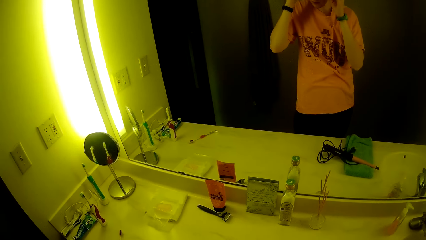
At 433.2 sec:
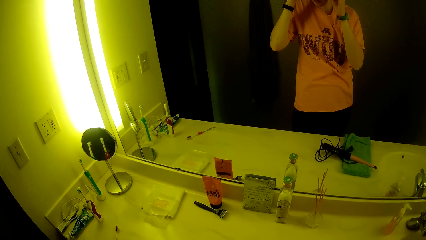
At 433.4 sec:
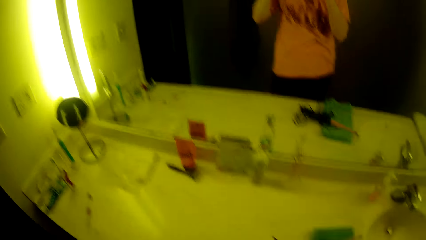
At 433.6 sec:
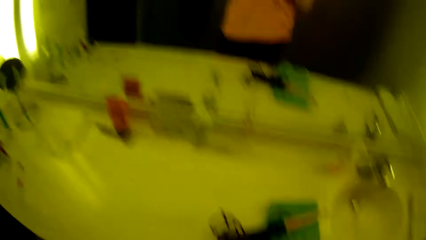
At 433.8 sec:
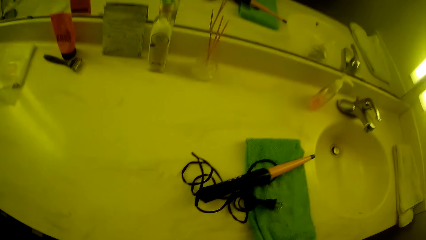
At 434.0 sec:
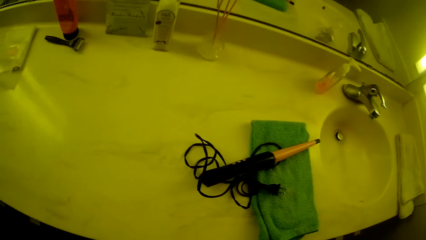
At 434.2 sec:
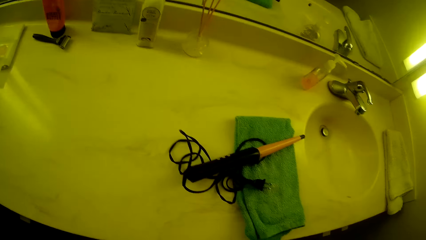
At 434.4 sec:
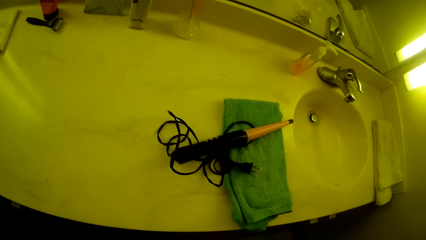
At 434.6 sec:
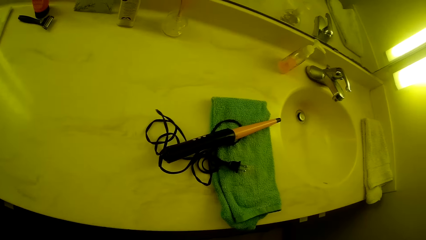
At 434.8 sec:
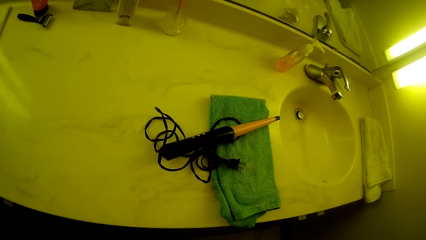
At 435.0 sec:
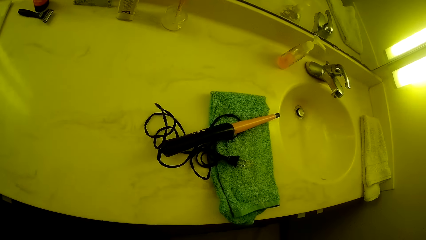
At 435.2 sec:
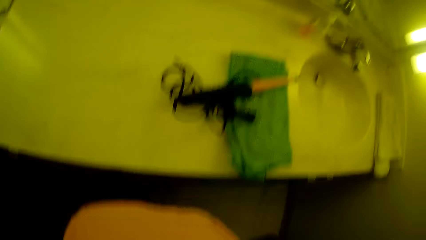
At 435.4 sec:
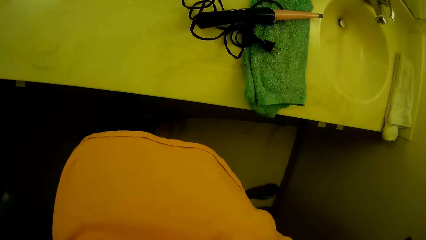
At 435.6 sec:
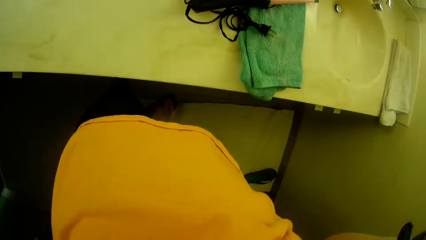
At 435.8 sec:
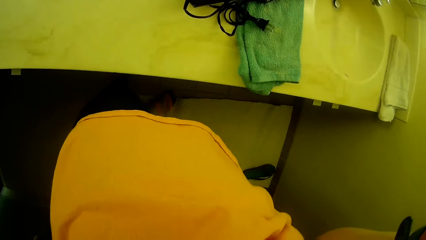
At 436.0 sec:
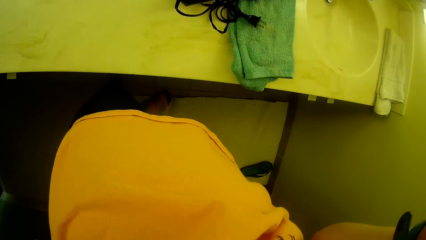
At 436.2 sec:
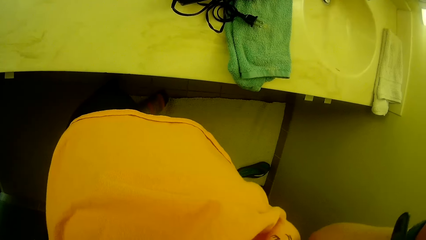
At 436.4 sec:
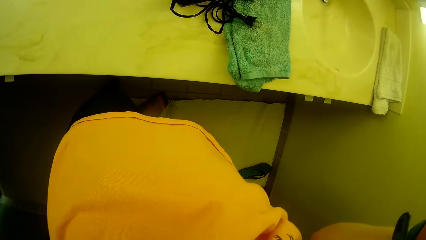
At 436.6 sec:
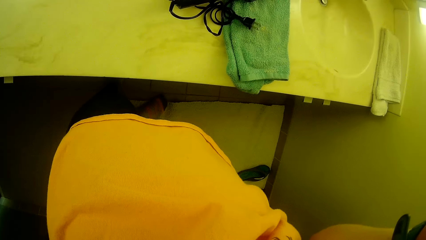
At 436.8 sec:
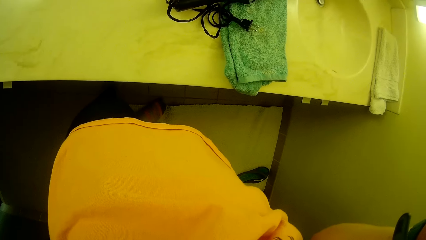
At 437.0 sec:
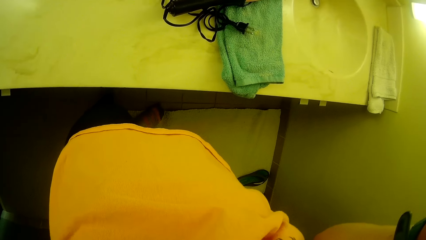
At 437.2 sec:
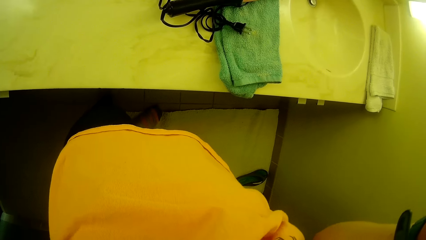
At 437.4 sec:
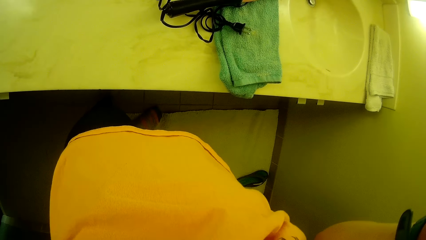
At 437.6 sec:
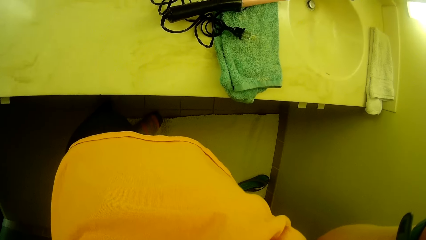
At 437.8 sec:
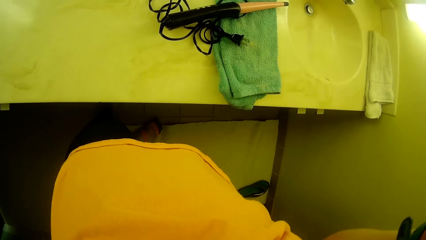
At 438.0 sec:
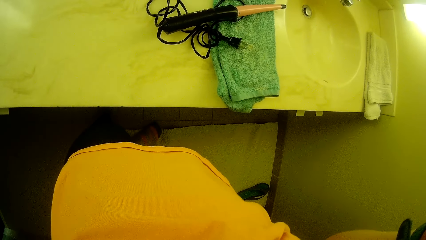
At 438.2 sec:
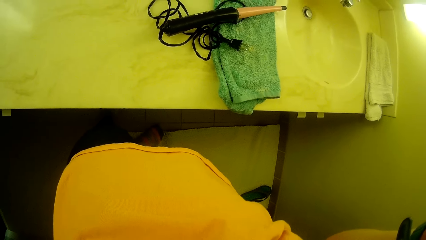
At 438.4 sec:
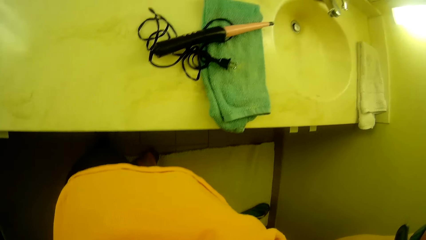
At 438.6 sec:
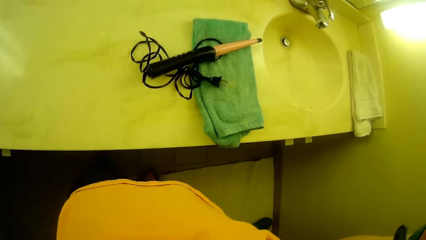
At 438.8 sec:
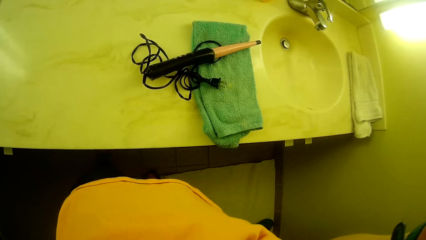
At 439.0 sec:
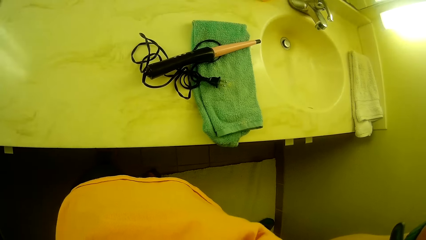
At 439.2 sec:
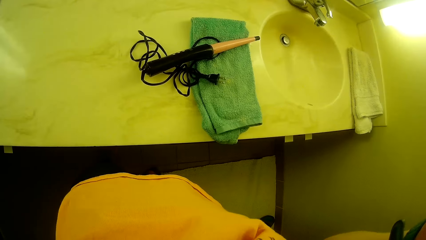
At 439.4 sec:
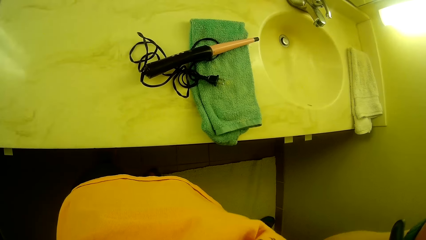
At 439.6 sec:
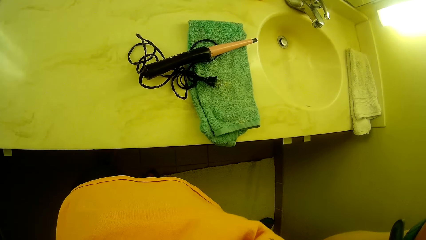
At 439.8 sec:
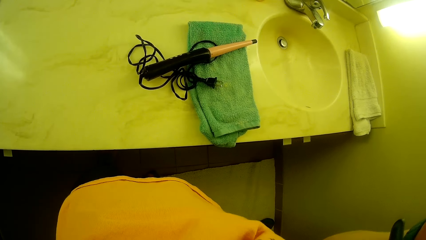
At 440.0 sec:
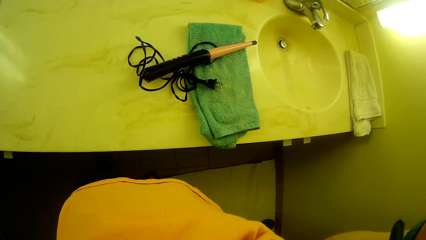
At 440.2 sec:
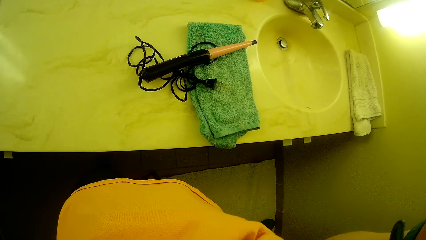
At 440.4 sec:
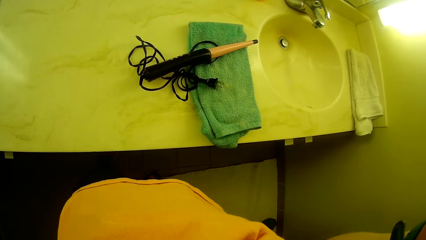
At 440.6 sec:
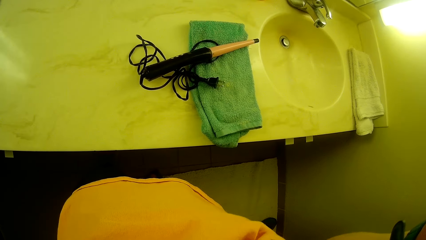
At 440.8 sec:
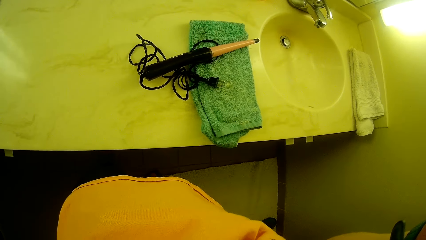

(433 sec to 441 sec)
The camera wearer looks at the hair straightener.
